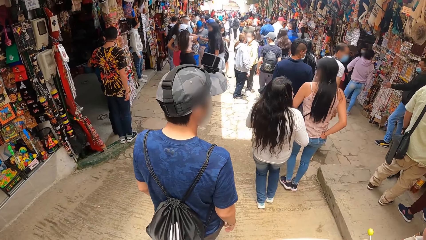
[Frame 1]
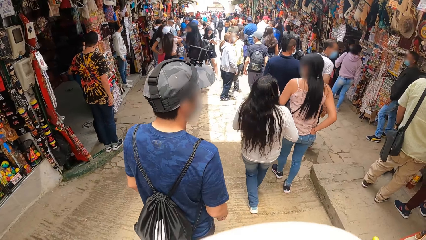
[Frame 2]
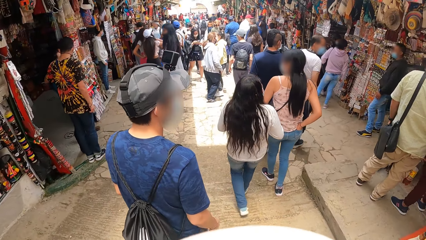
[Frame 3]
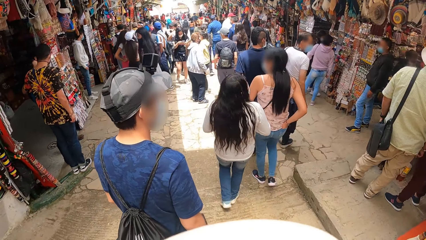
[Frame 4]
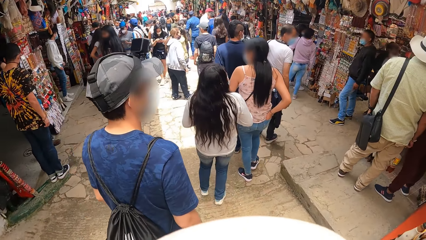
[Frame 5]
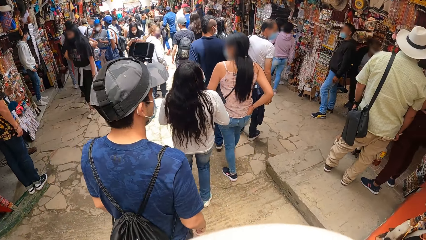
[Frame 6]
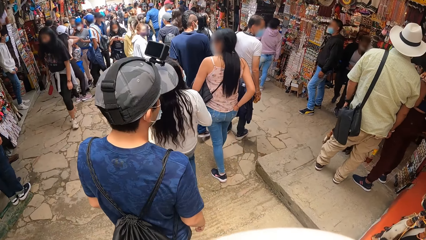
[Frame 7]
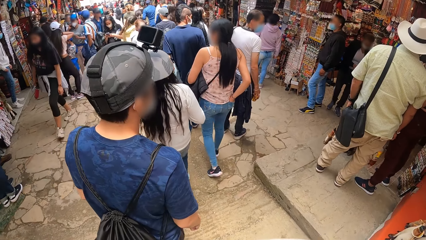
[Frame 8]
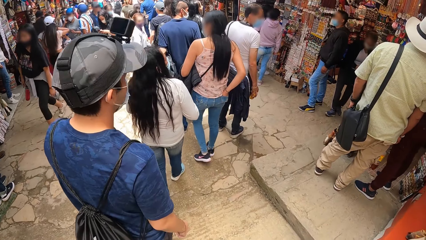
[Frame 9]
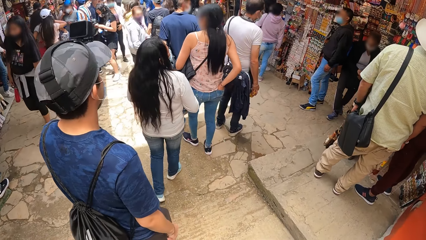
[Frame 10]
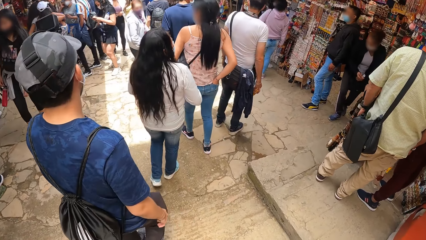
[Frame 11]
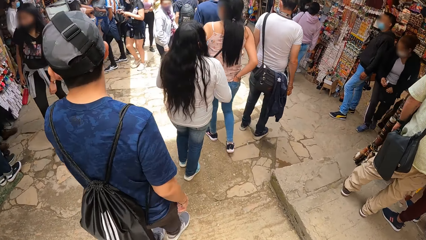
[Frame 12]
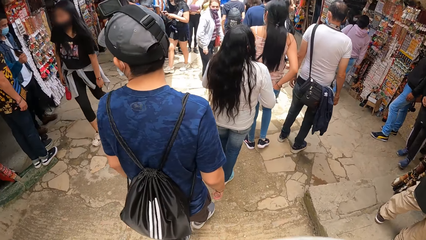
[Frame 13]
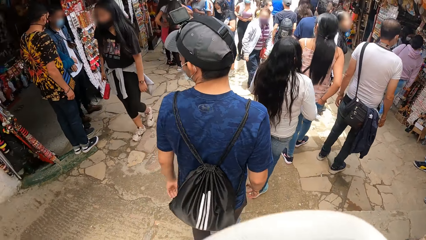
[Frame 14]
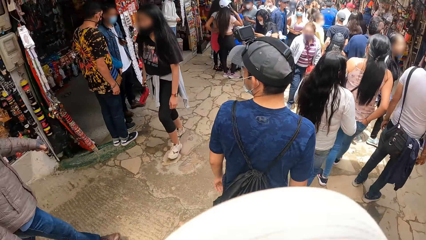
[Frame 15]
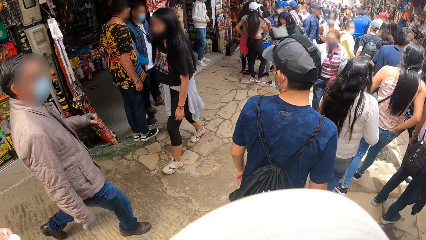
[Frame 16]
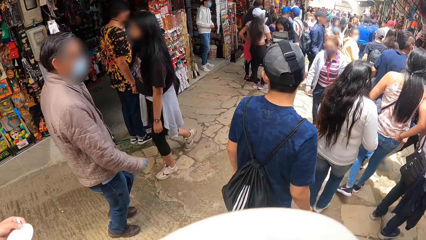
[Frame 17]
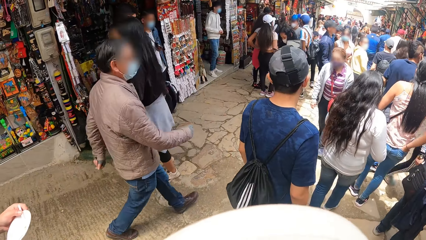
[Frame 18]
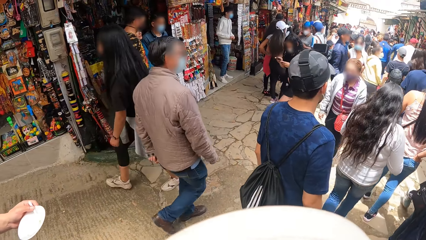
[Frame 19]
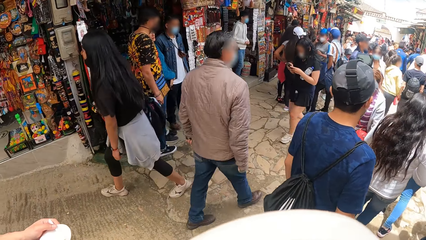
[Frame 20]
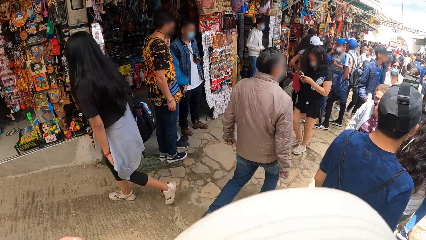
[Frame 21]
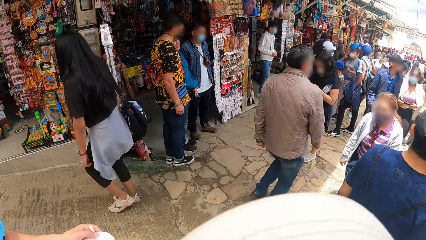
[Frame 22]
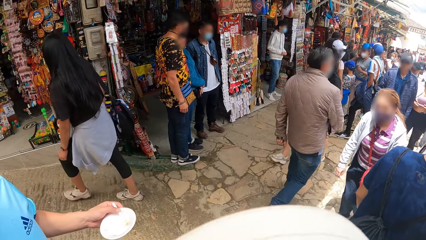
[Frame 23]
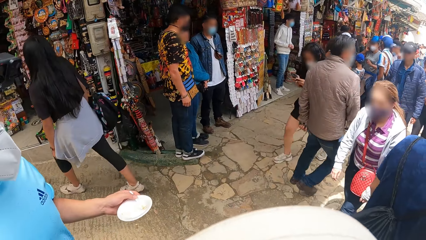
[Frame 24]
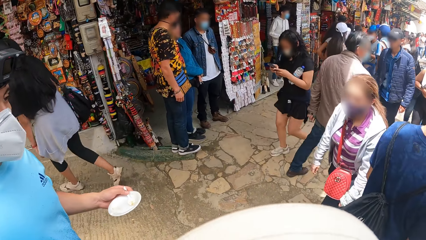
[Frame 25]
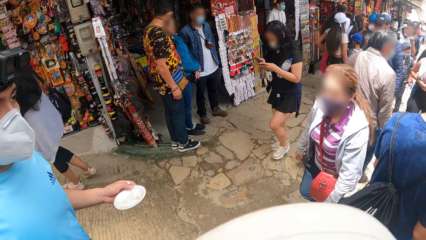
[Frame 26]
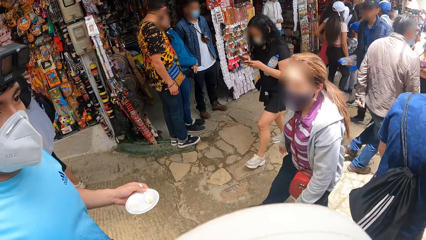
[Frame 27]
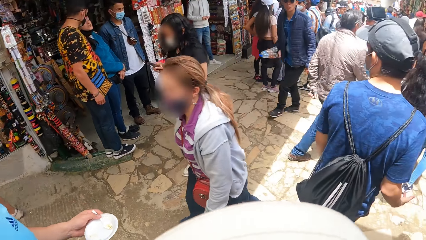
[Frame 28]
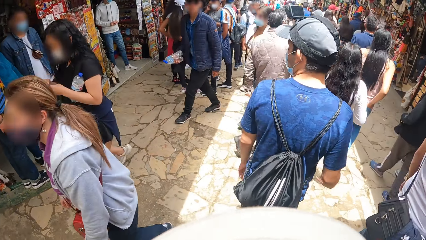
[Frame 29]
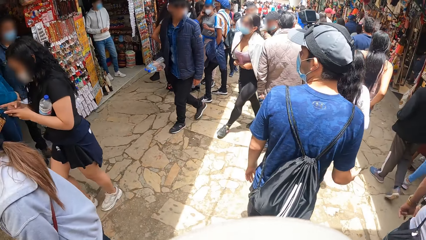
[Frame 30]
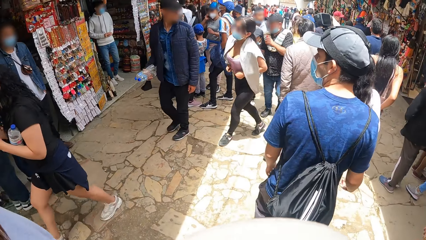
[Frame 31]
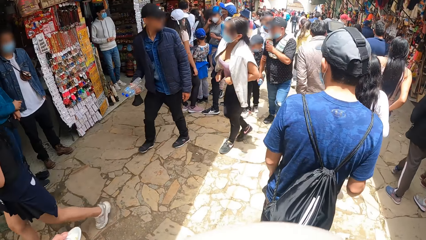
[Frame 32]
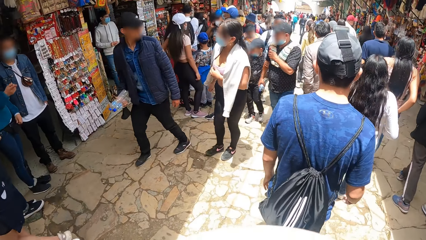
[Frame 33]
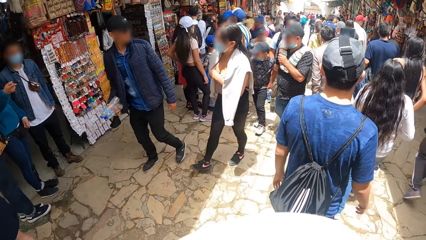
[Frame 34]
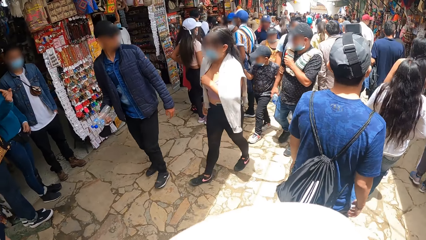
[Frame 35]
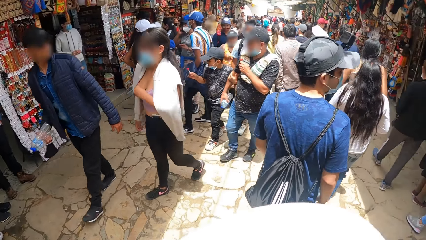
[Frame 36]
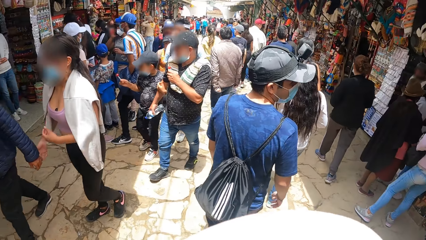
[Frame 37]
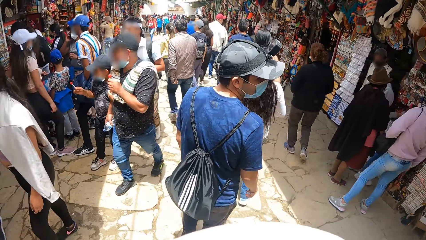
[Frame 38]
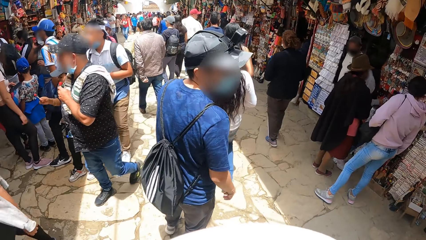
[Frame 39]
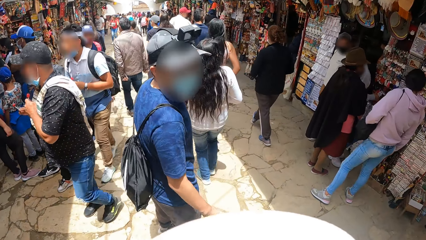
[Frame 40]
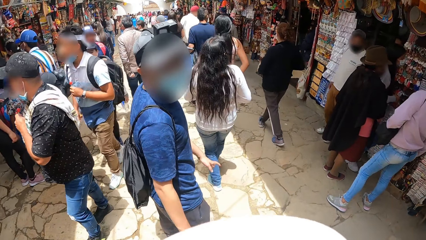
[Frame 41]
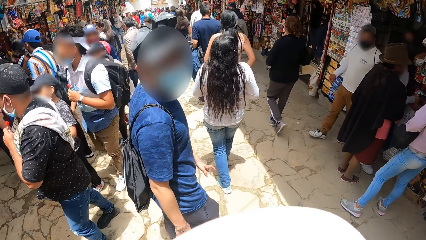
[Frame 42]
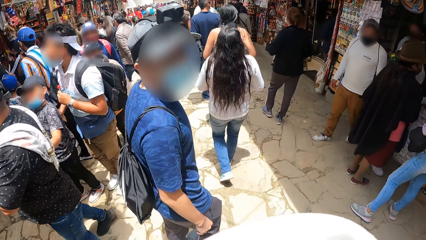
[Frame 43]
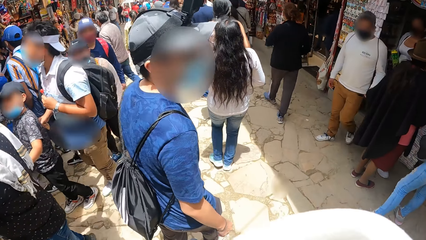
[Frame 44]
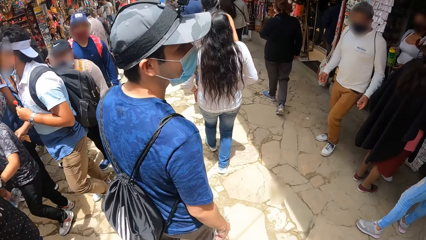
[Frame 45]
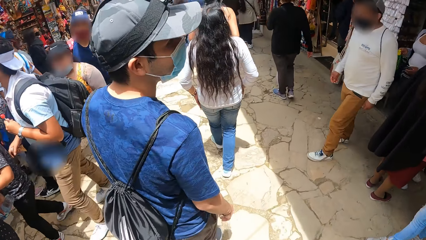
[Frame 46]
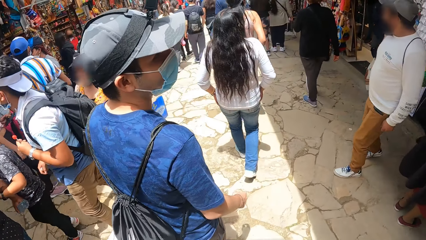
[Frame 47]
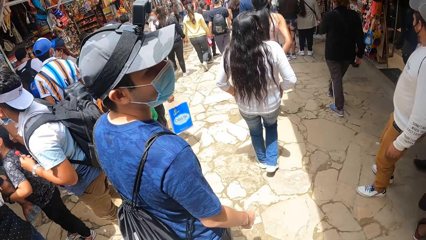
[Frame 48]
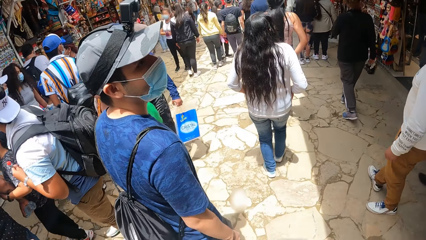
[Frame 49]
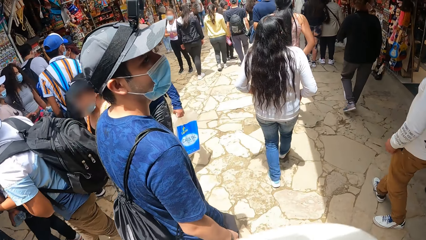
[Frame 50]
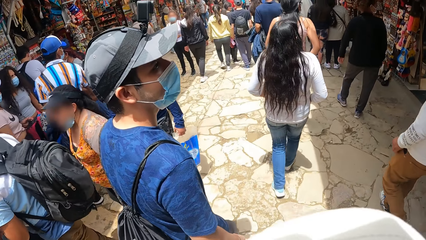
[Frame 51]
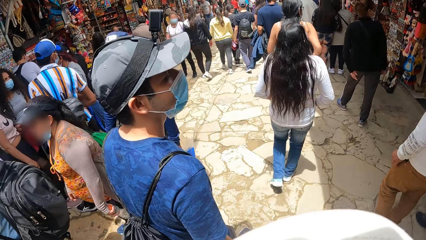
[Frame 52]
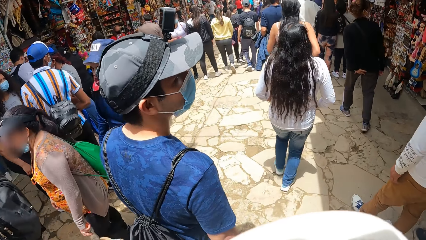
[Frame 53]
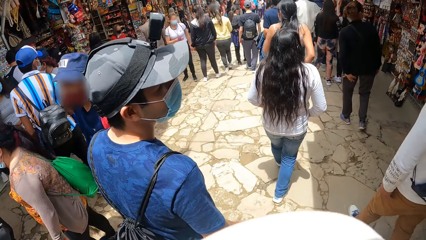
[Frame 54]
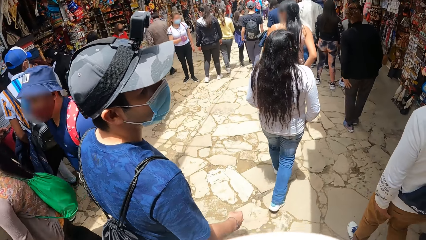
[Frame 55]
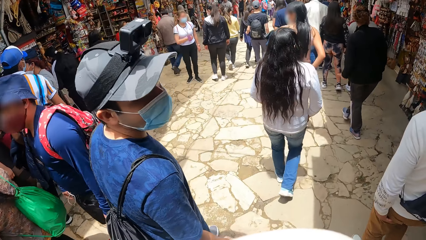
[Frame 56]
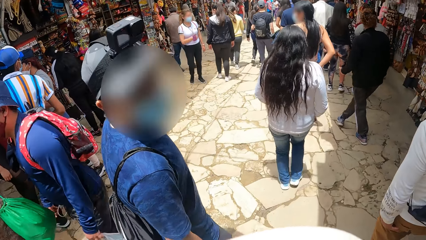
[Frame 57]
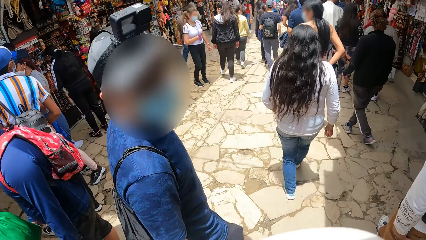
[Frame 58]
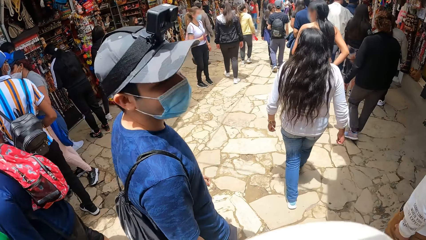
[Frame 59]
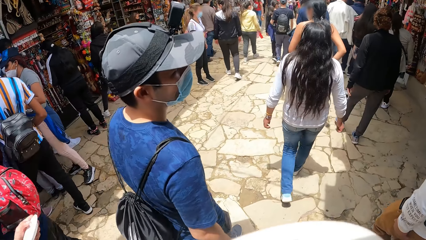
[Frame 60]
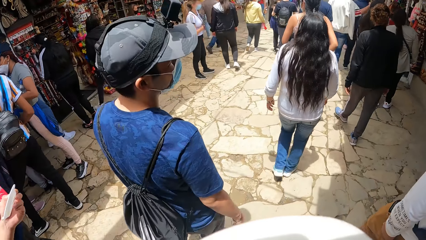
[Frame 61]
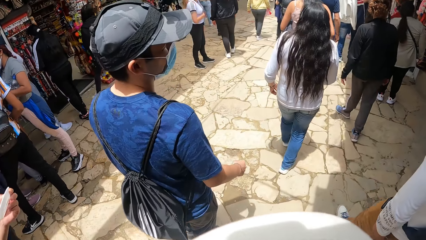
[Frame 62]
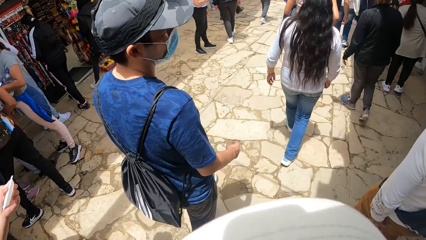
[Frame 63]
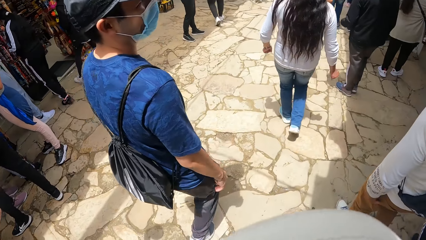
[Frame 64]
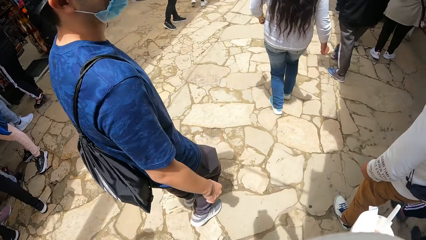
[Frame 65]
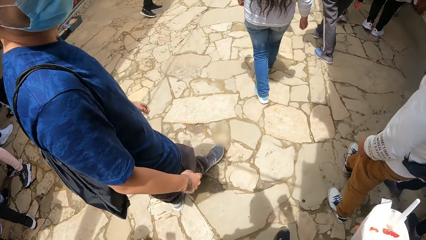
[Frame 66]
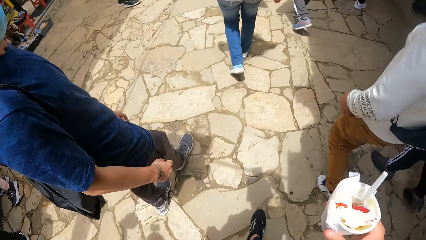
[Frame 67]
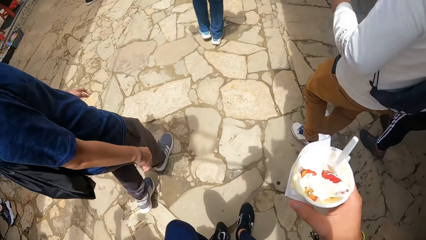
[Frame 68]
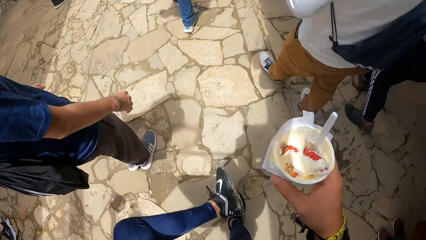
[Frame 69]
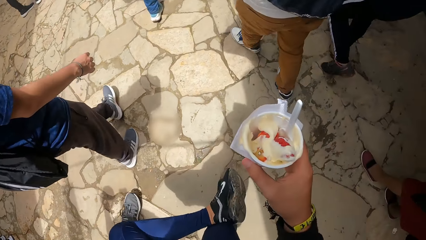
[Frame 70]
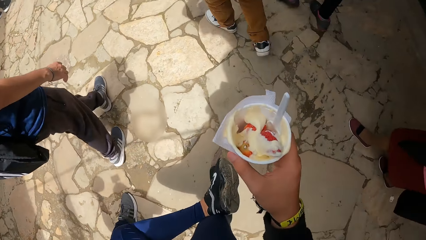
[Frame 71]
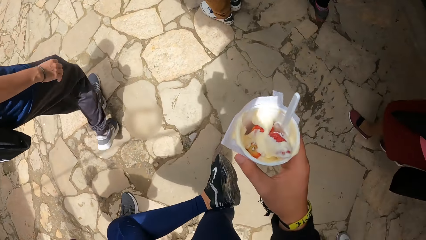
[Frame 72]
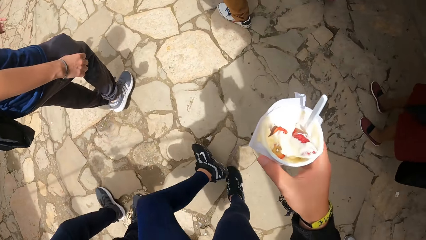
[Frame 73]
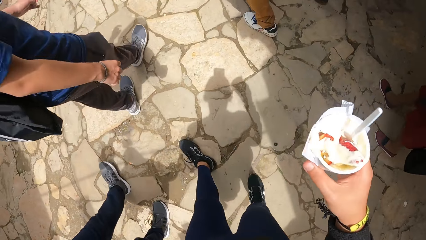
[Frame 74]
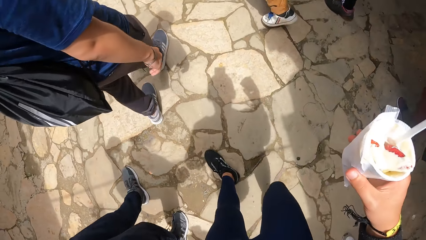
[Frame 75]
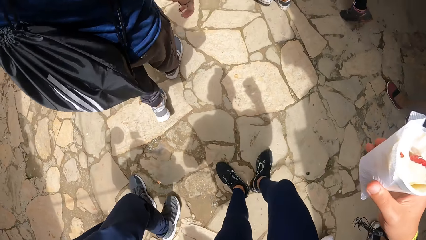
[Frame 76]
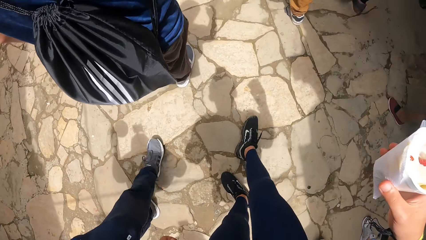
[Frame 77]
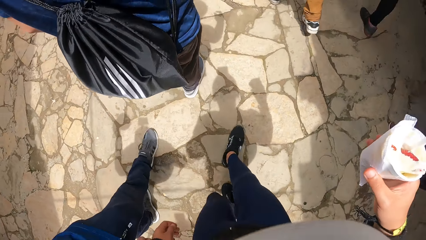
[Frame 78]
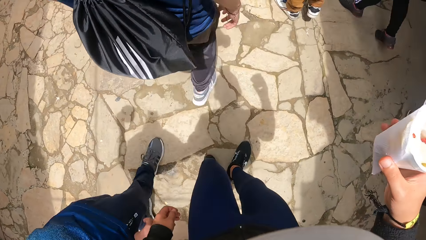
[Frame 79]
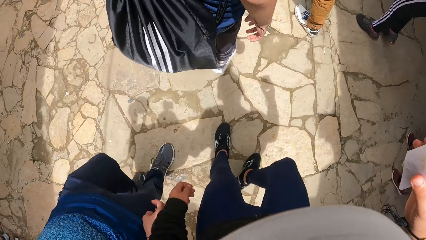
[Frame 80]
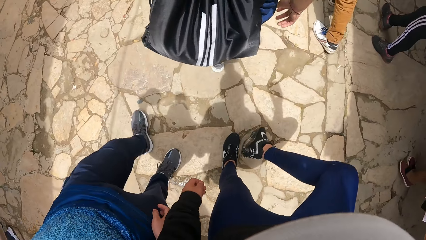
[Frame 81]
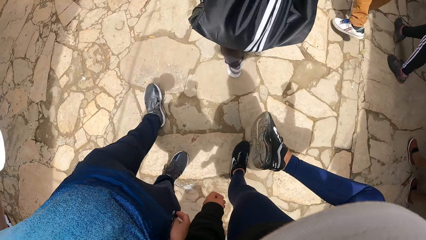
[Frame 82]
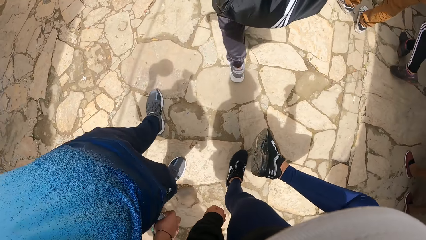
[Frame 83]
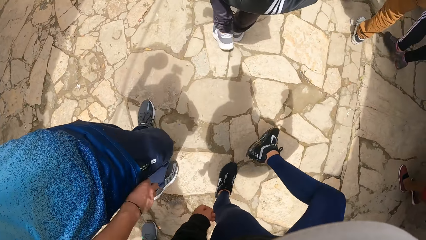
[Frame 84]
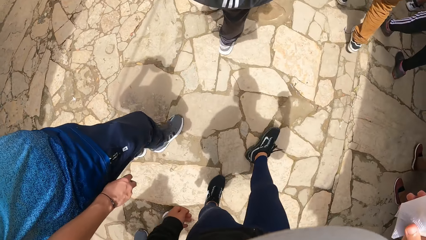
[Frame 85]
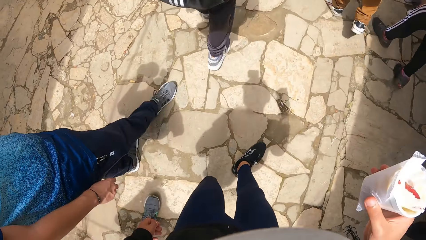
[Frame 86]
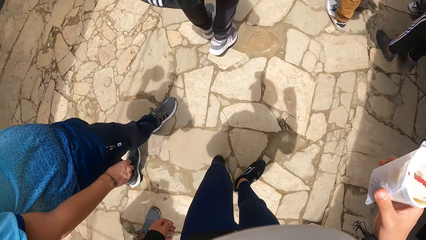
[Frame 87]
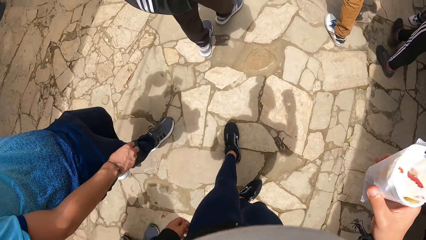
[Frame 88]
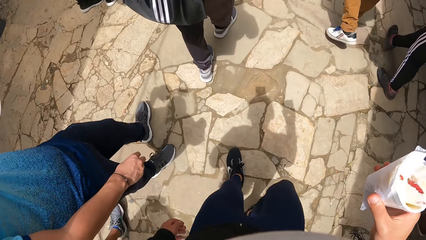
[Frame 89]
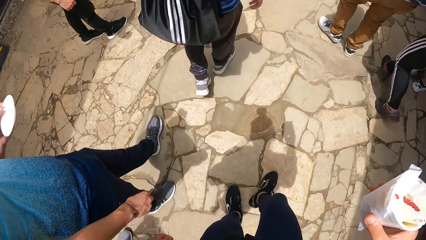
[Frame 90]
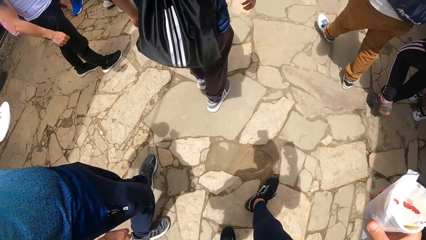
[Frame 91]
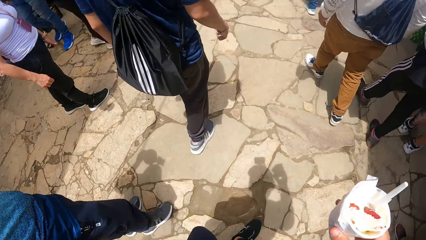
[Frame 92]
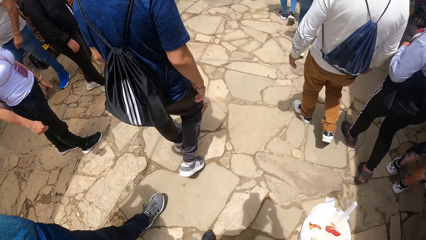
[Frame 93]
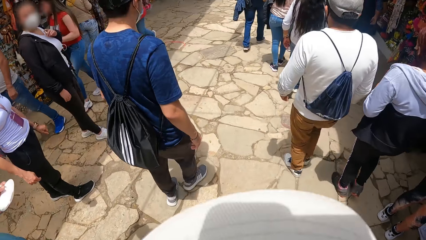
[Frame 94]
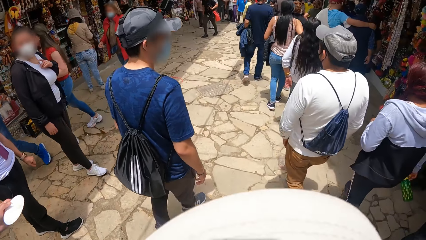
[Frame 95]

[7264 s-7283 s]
A person holds the water bottle with the right hand. The camera wearer raises her left foot. She holds the dish with the right hand, raises her right foot, and looks at the shoes.
